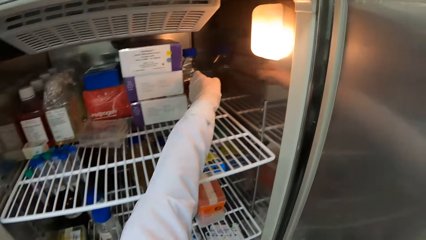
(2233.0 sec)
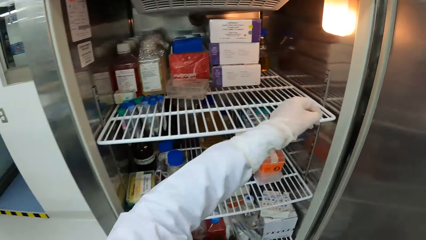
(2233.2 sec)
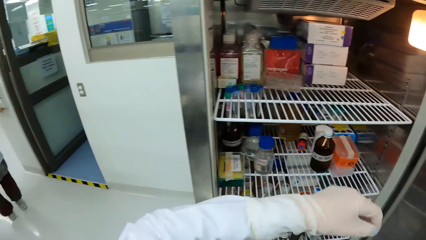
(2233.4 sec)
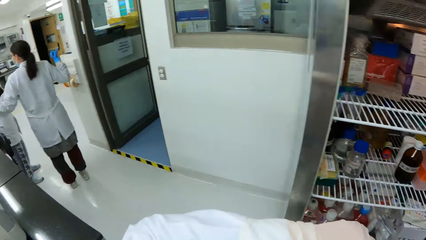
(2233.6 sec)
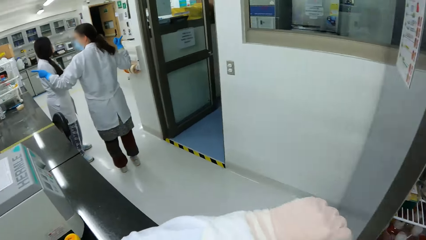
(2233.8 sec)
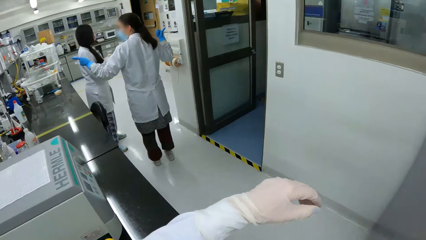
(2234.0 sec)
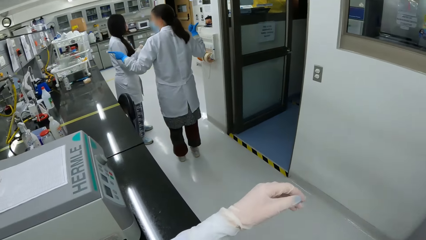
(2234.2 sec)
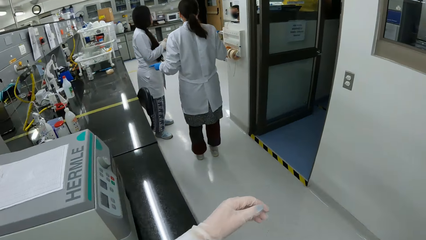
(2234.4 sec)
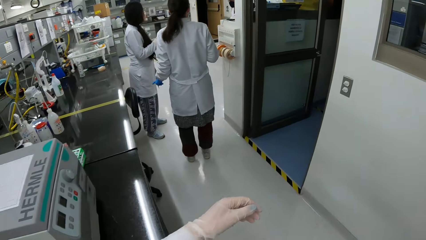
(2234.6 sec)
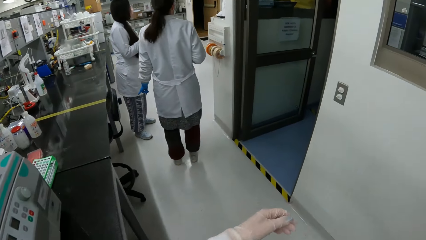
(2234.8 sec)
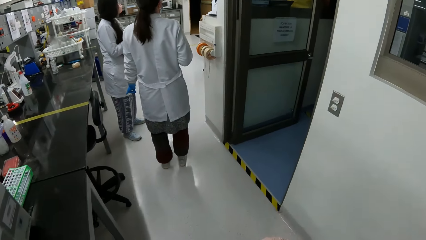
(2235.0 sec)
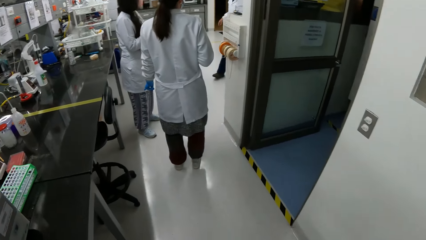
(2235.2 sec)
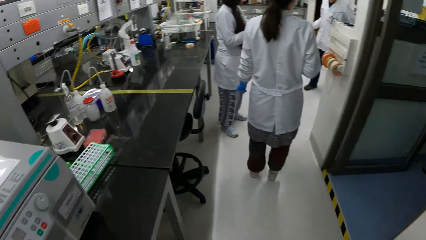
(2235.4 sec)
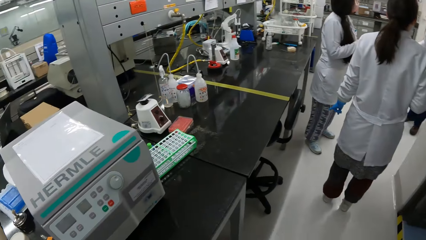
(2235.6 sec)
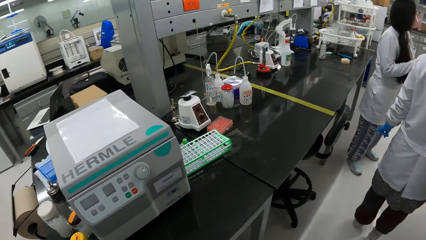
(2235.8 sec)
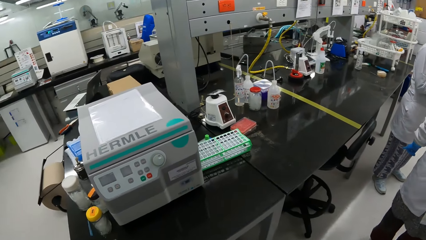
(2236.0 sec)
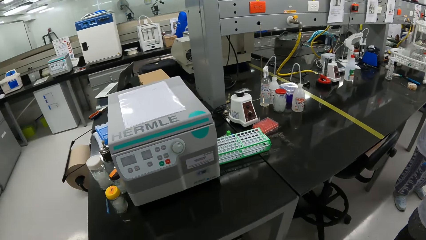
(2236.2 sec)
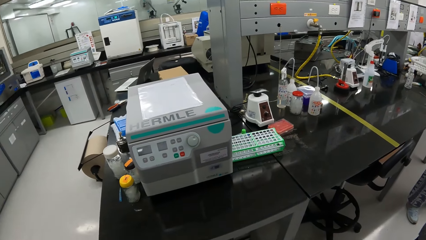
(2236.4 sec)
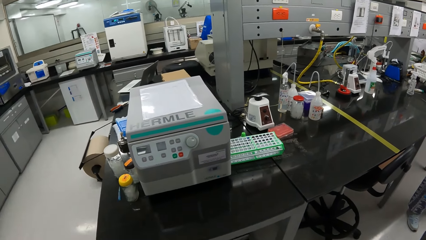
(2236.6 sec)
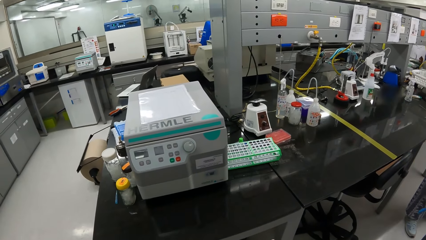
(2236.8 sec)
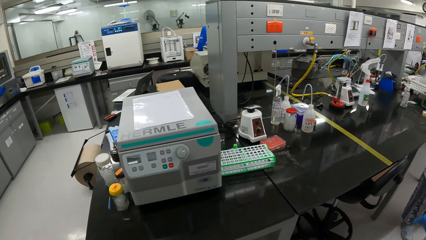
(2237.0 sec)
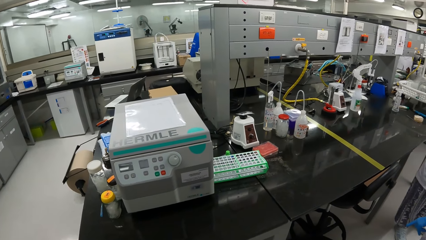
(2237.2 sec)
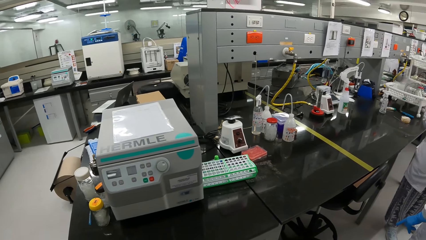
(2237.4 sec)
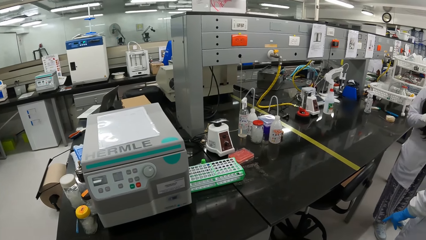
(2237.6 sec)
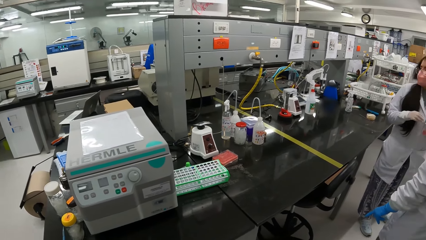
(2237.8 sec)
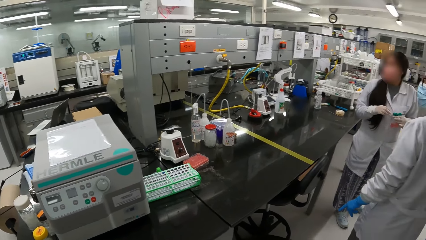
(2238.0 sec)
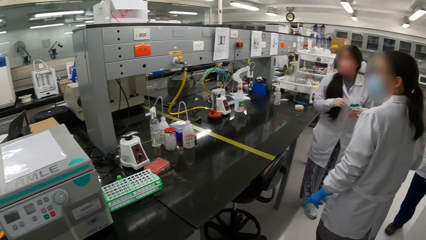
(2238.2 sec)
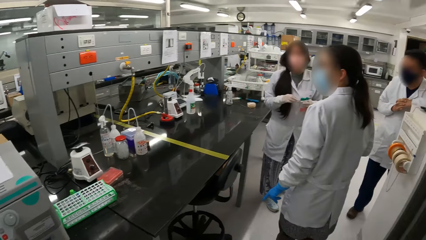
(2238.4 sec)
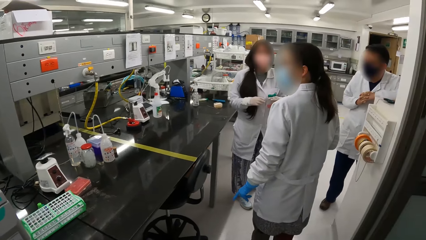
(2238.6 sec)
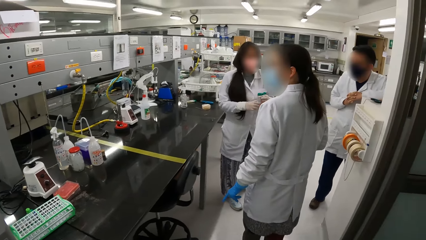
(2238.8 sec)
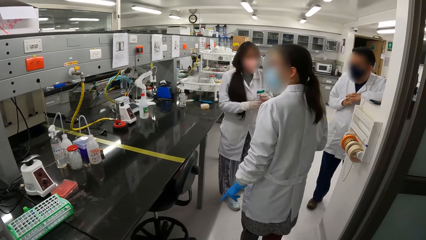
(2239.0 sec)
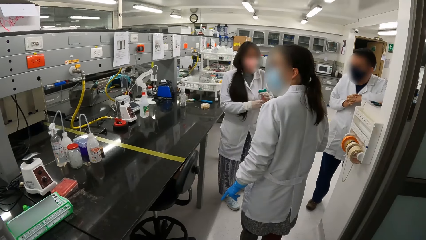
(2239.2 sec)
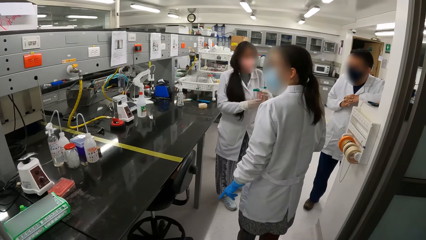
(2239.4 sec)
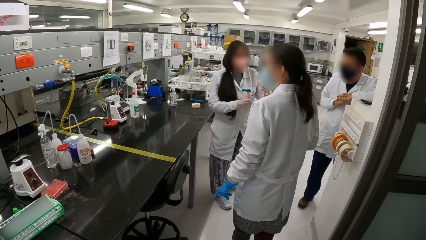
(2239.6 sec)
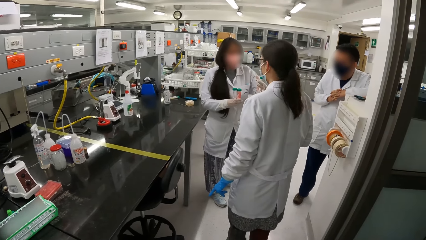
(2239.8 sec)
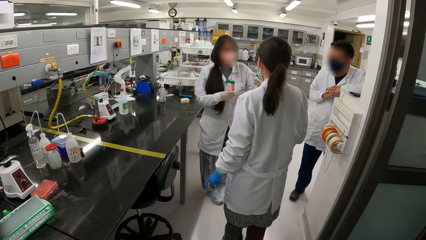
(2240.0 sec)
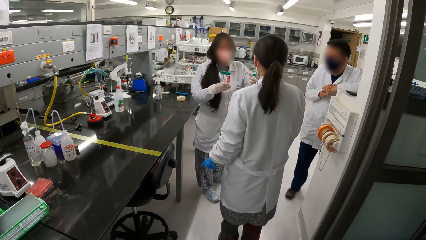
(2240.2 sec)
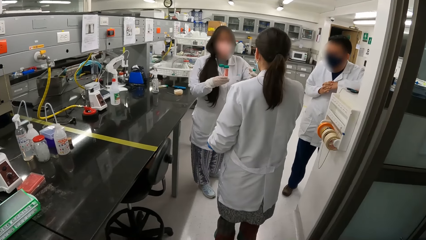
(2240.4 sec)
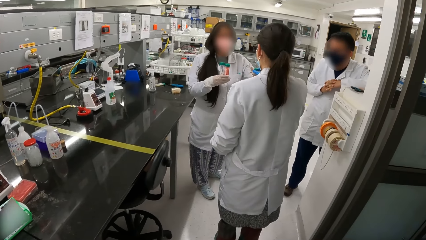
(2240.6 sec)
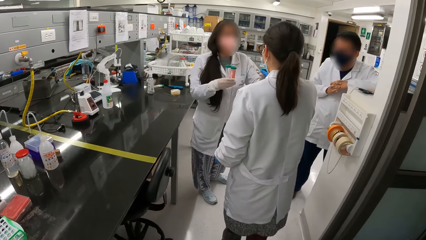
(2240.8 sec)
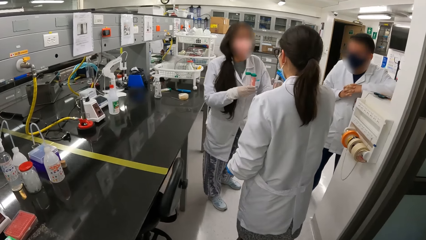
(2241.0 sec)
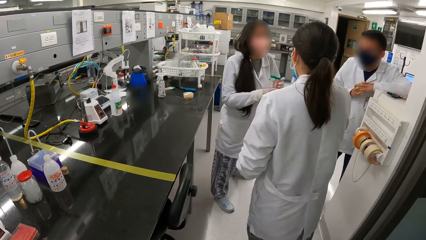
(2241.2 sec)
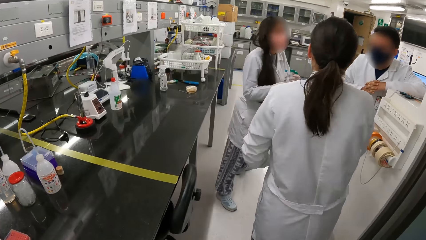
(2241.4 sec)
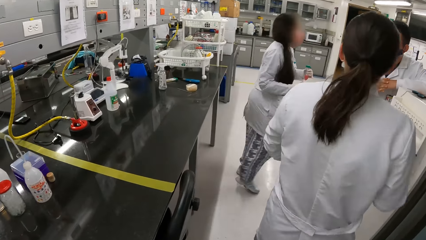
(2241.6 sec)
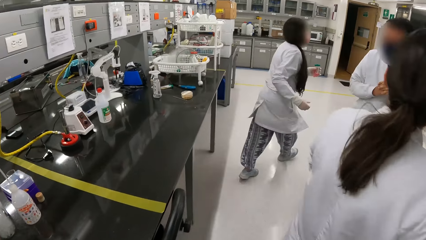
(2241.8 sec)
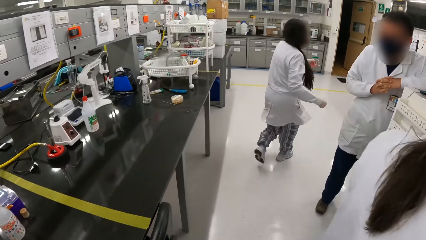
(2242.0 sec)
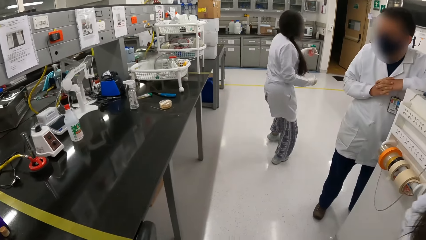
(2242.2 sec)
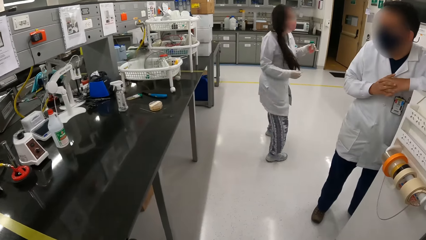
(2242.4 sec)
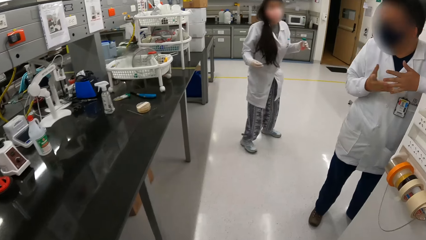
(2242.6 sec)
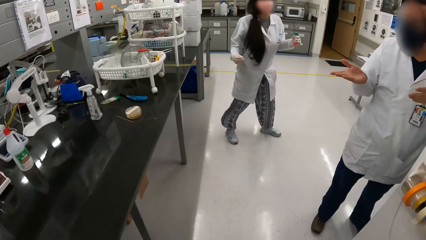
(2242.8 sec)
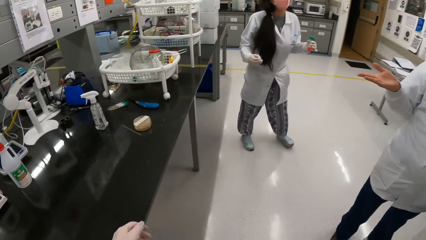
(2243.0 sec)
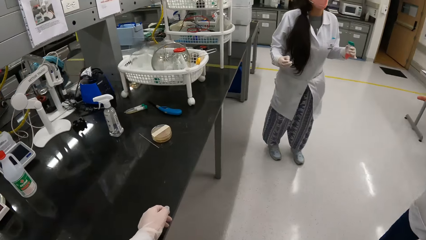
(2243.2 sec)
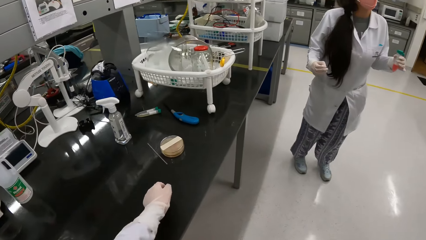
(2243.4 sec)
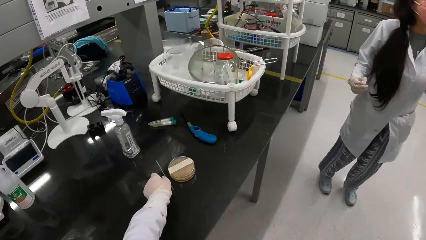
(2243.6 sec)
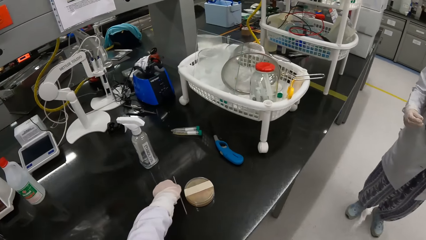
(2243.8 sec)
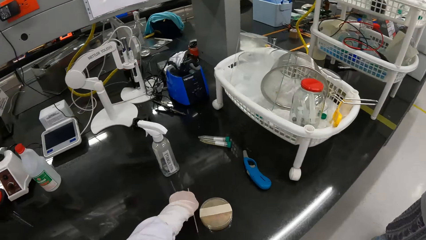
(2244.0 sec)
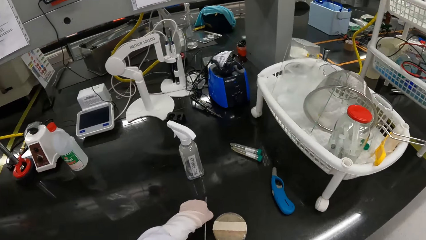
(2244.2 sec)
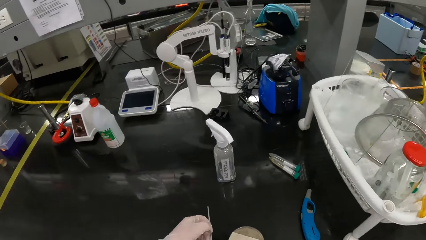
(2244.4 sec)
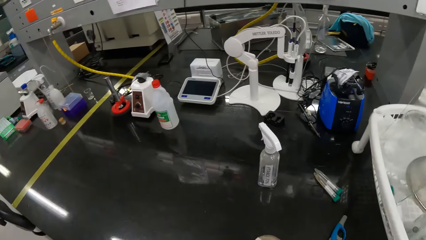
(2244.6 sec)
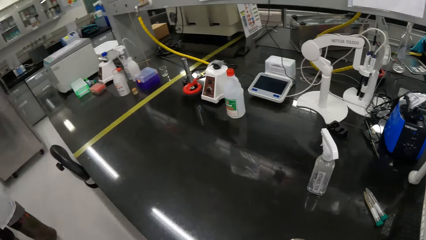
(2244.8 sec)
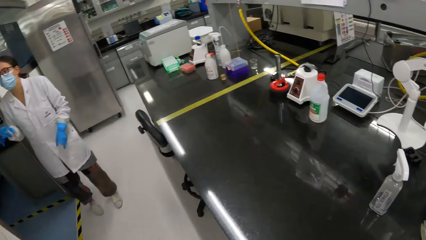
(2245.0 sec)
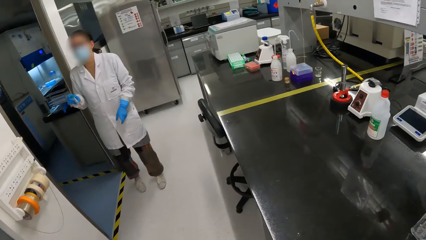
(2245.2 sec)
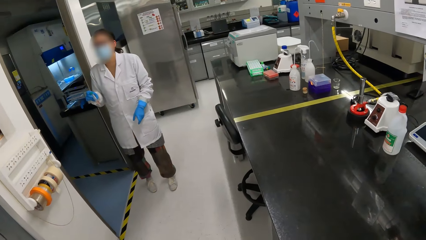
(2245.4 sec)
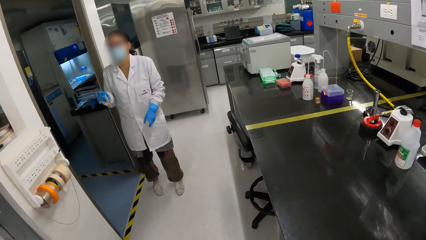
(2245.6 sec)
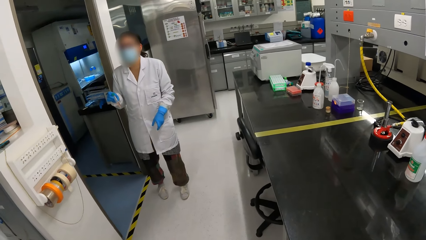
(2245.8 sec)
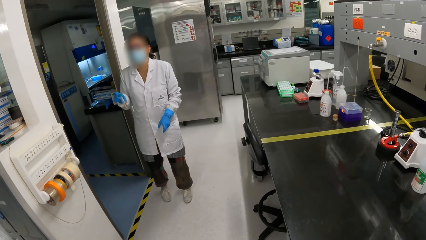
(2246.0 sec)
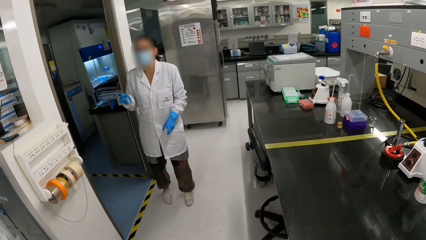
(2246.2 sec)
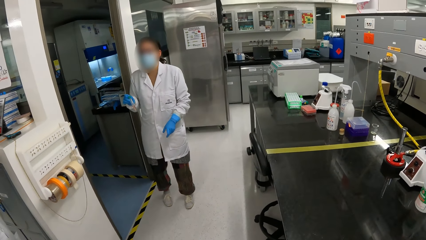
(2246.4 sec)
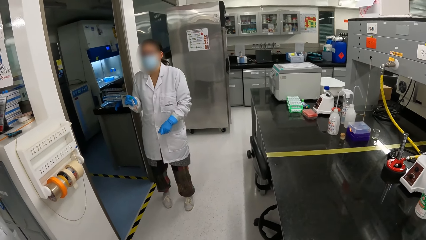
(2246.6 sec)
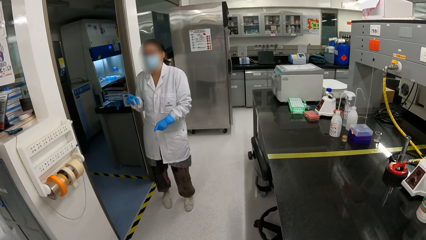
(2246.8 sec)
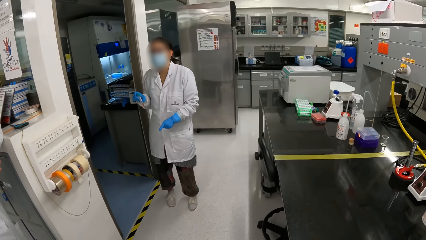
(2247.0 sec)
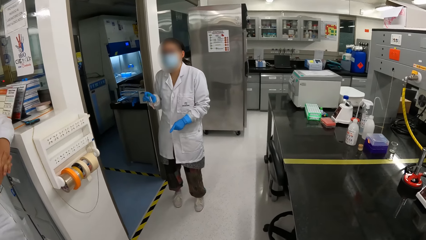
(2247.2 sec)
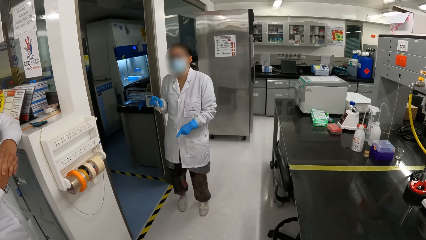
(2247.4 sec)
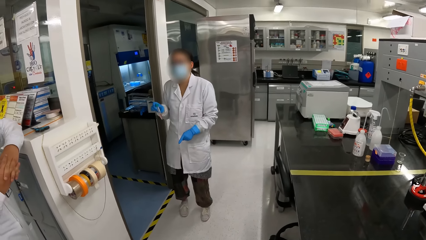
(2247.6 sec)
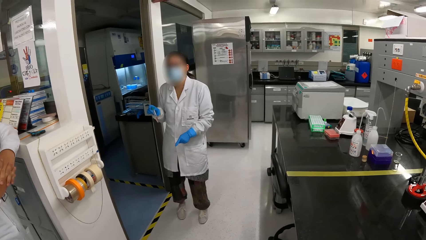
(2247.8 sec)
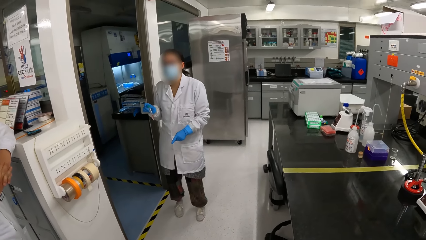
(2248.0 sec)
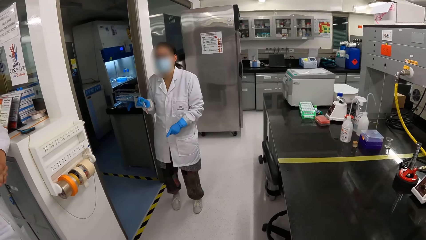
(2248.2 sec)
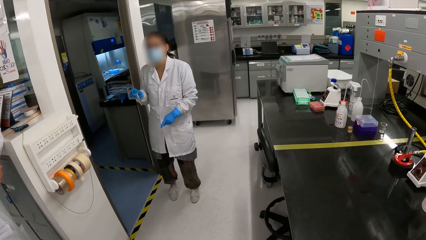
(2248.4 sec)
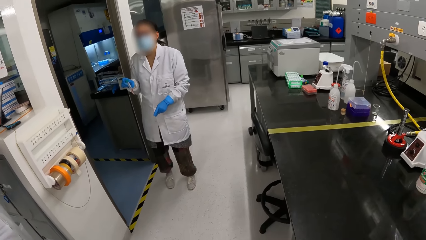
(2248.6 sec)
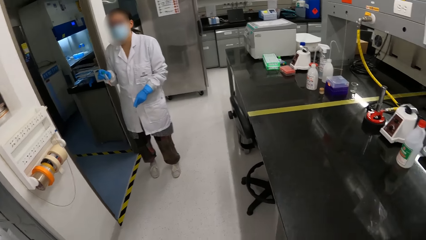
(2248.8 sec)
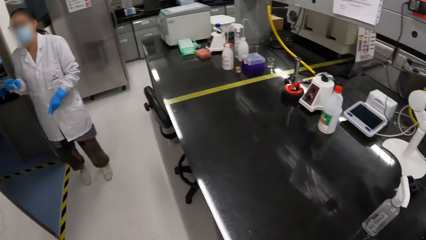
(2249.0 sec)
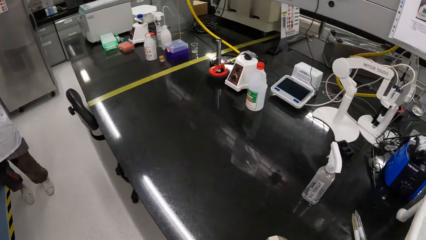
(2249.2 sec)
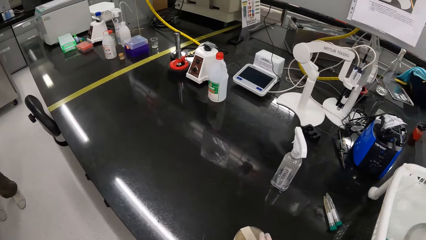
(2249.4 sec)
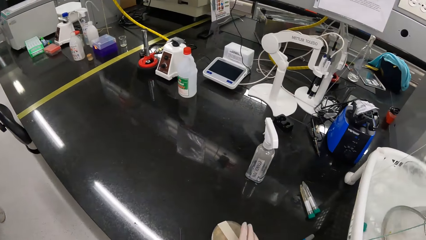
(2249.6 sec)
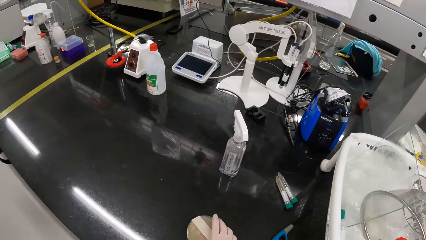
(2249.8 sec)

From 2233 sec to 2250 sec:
The camera wearer looks around the lab. A woman interacts with another woman and a man. The other woman holds the specimen containers with both hands. The camera wearer stares at a crowd. The first woman takes a specimen container from the other woman with her right hand. The camera wearer walks around the lab. The other woman holds the specimen containers with her left hand. The camera wearer picks up the stick from the table with her left hand. She interacts with a lady.
